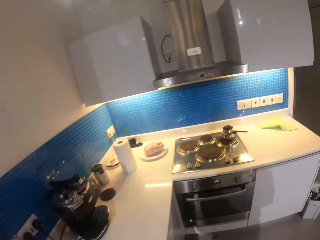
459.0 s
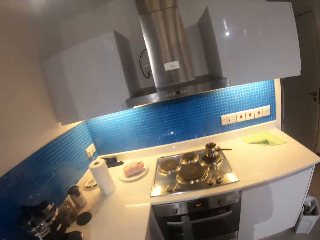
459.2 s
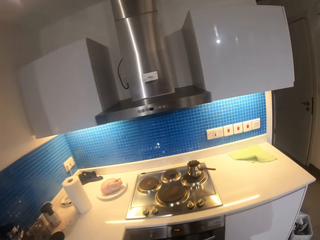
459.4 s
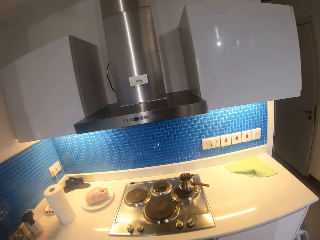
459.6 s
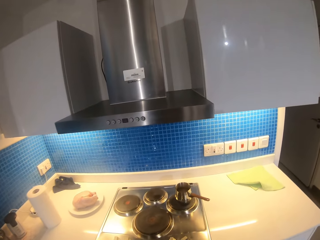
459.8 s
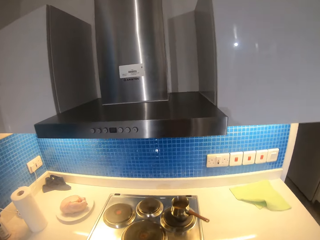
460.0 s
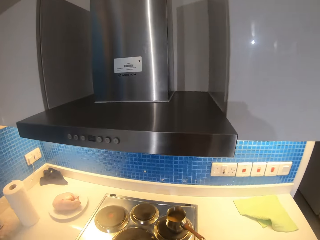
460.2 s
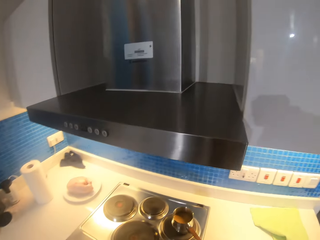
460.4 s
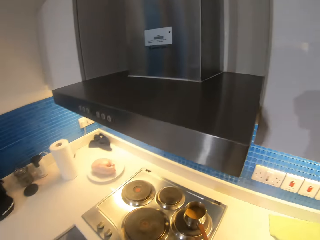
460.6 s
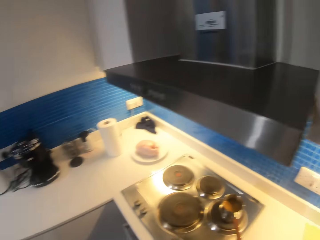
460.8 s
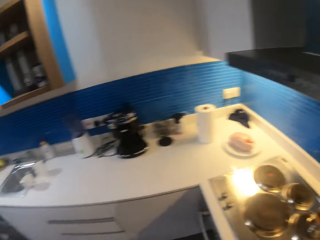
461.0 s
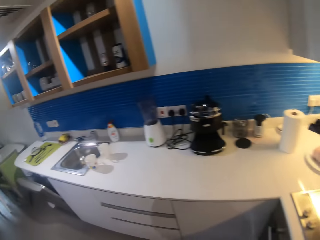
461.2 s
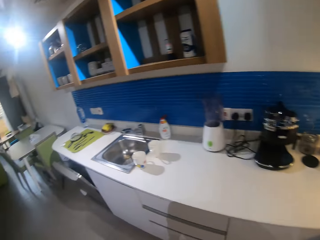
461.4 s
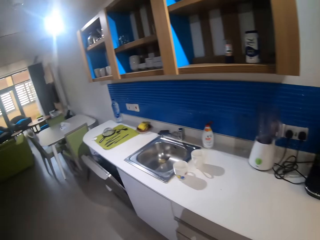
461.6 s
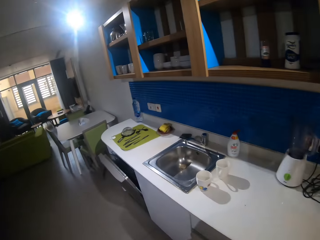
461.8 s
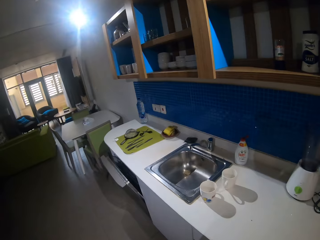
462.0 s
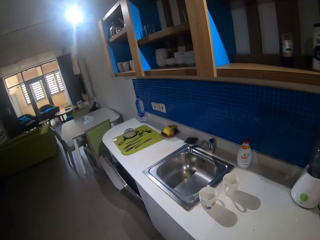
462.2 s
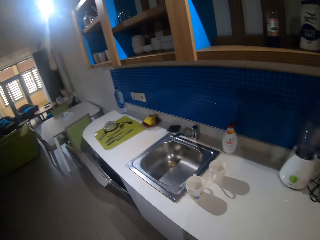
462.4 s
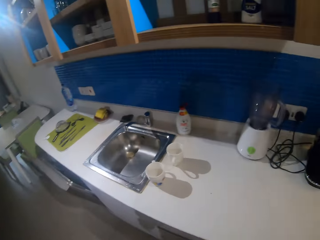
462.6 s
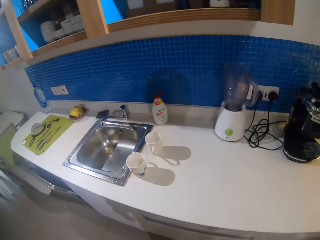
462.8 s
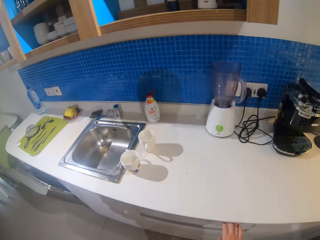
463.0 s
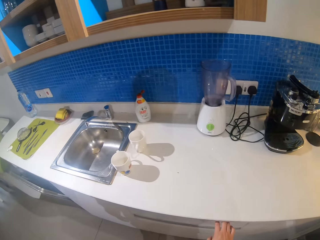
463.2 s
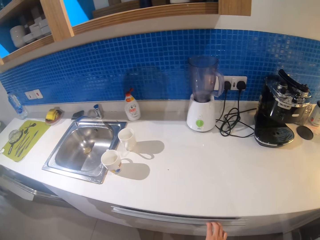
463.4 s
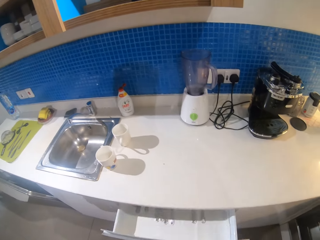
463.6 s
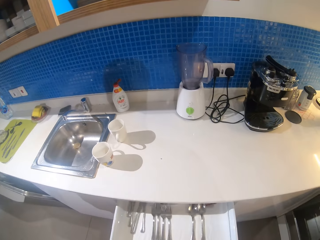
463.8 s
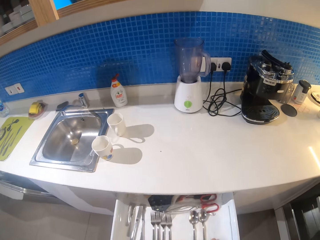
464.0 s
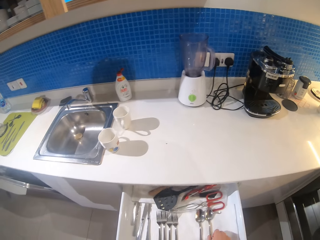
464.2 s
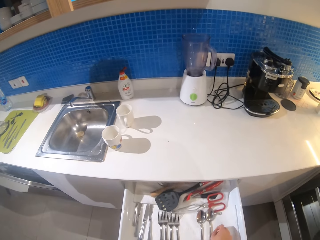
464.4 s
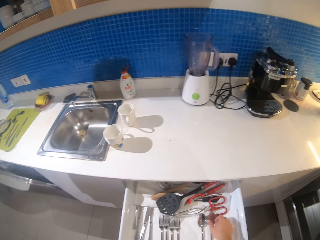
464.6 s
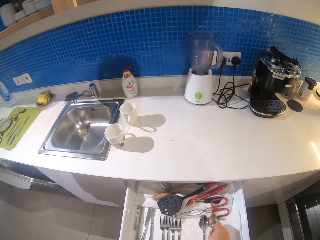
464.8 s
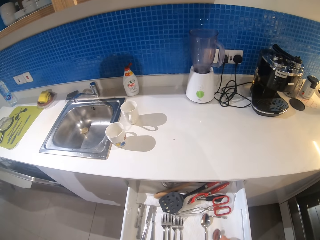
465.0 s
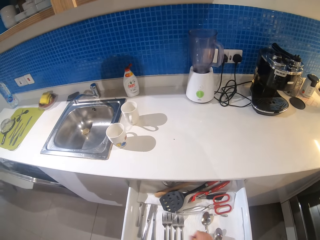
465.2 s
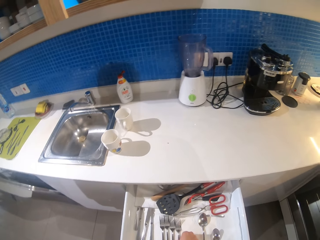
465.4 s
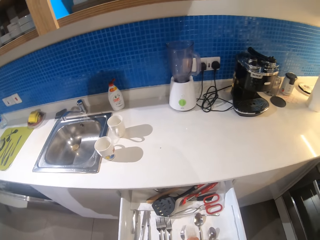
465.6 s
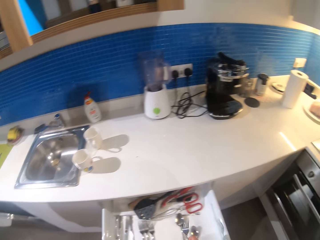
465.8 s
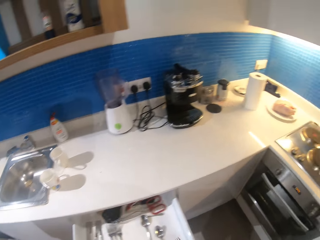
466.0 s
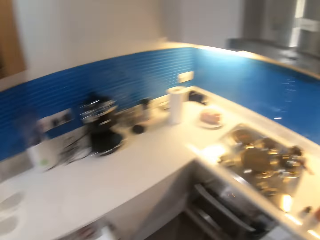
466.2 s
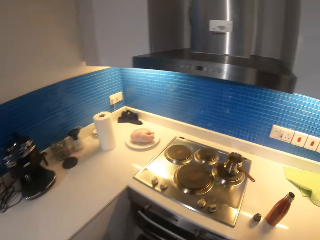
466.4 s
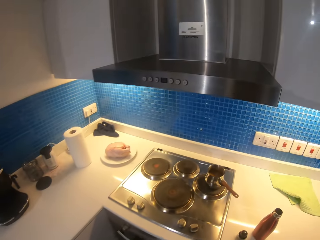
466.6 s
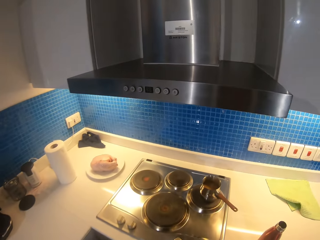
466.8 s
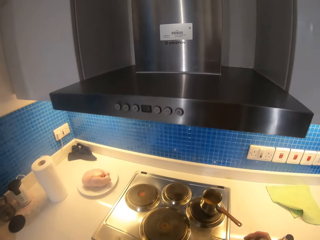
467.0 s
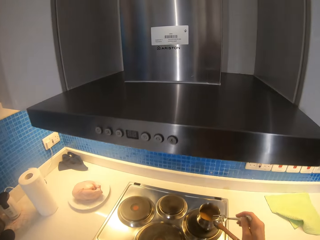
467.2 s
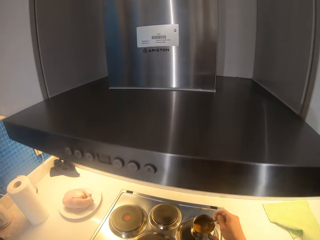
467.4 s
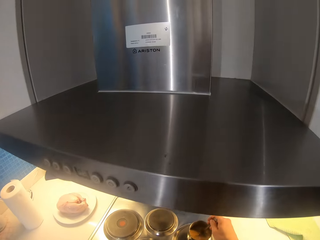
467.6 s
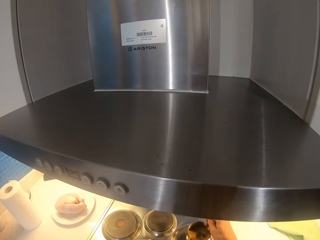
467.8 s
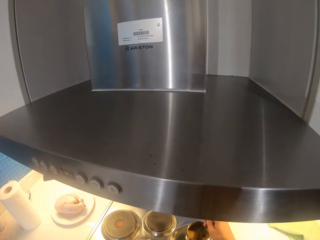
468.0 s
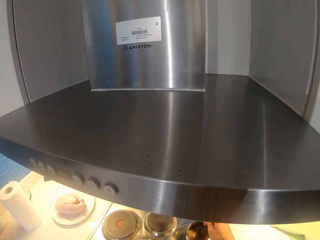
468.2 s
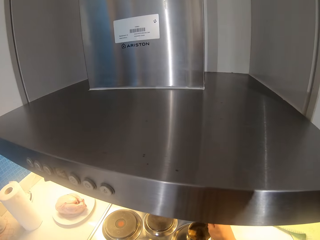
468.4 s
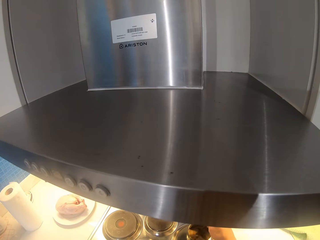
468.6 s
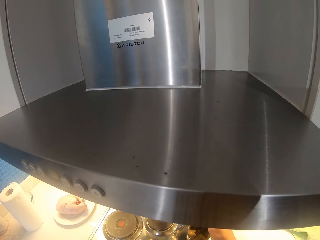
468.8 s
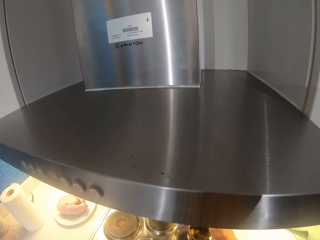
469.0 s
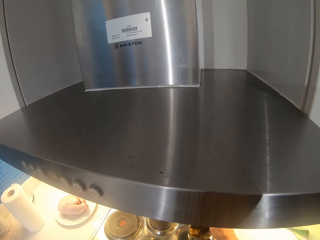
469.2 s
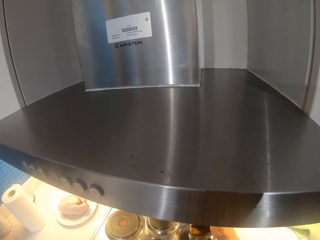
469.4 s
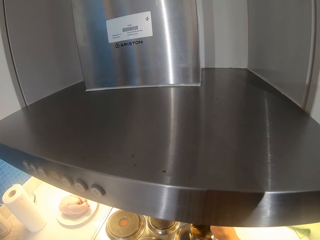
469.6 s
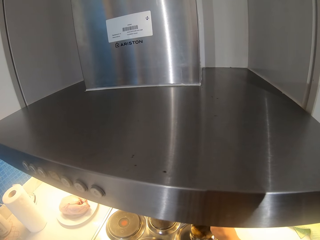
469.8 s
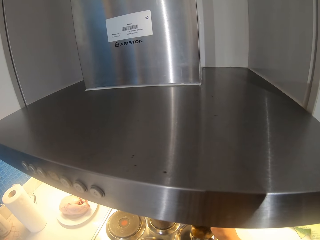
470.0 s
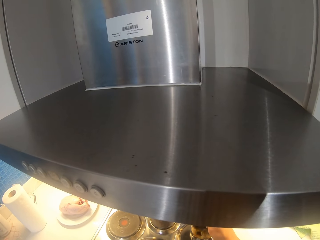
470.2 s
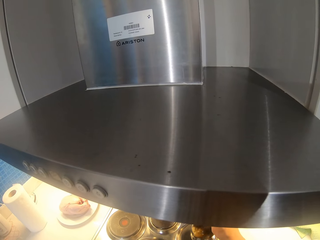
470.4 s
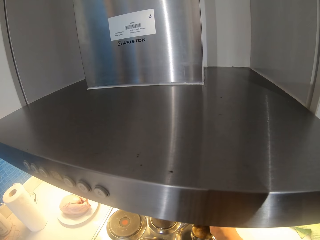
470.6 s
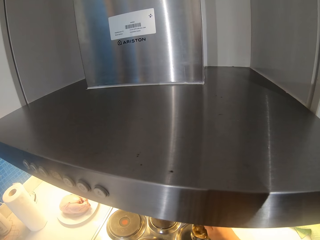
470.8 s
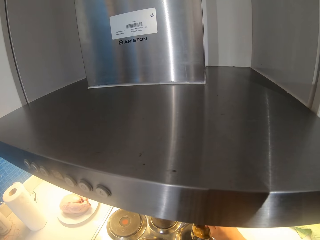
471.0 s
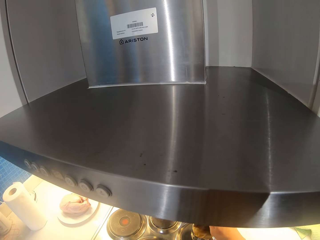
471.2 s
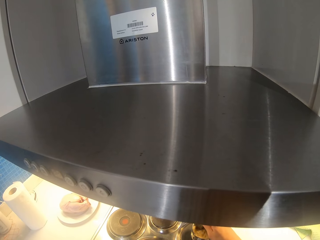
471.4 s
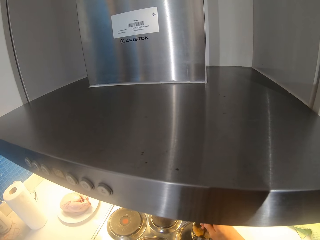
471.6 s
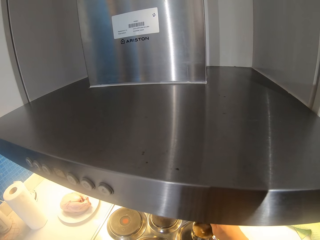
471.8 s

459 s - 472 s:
The camera wearer walks to the stove. They place the bottle on the counter top. They walk in a room. They open the drawer with the left hand. They pick up a spoon and drop the spoon. They pick up a fork from the drawer. They walk in a room. They stir in the tea.

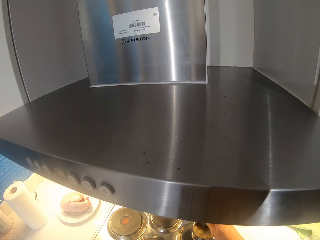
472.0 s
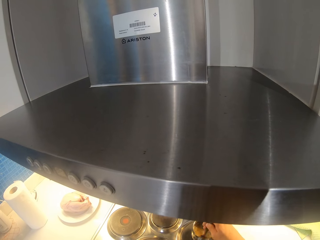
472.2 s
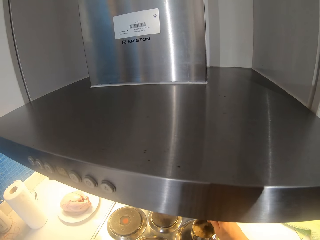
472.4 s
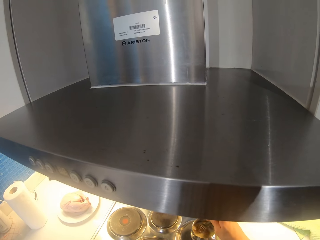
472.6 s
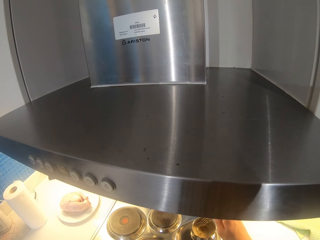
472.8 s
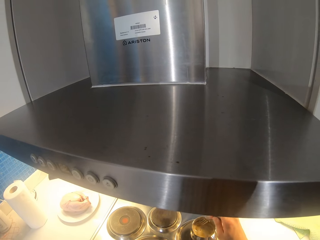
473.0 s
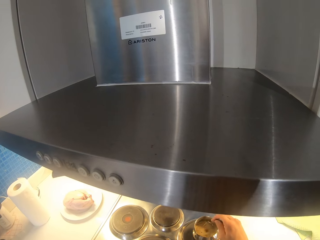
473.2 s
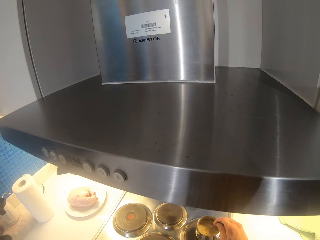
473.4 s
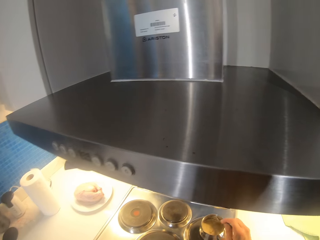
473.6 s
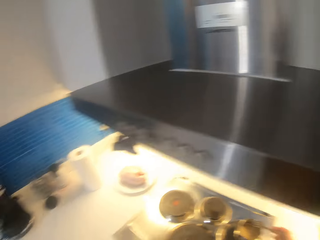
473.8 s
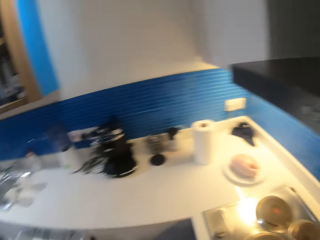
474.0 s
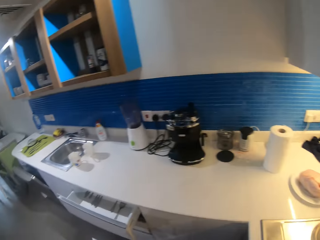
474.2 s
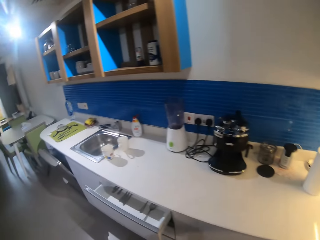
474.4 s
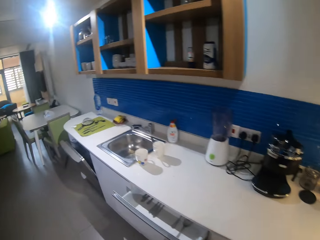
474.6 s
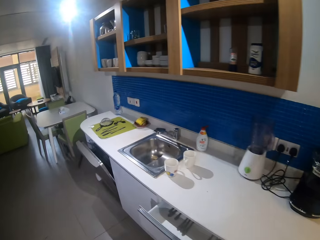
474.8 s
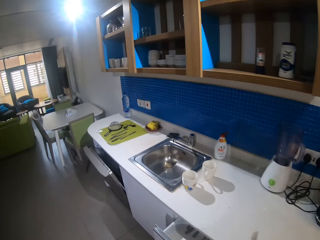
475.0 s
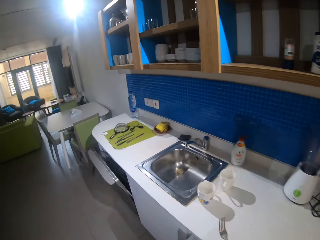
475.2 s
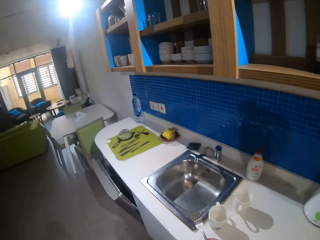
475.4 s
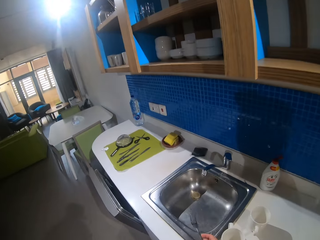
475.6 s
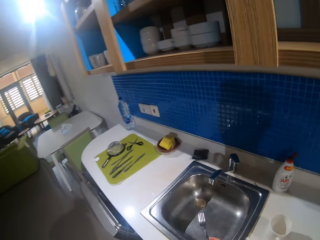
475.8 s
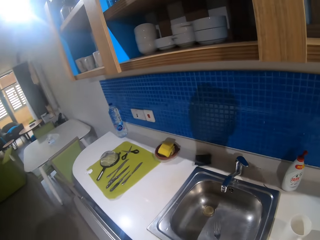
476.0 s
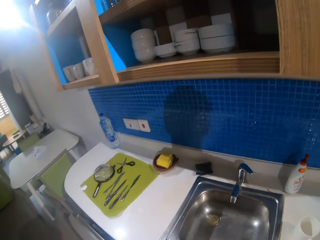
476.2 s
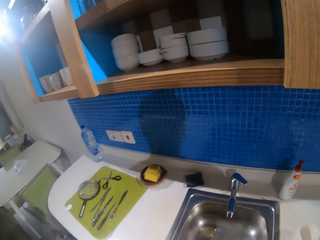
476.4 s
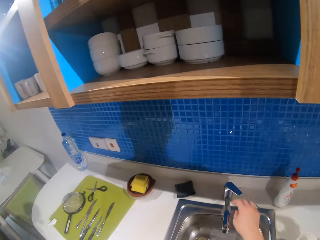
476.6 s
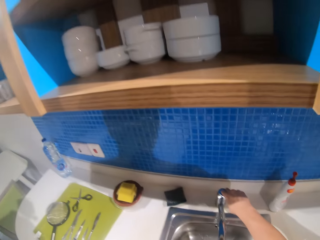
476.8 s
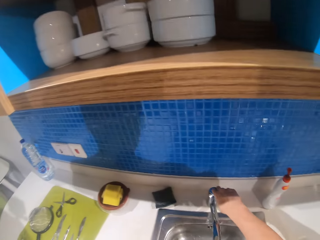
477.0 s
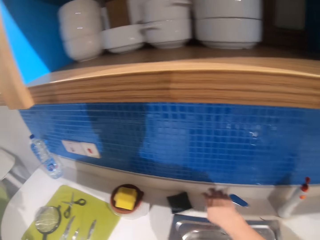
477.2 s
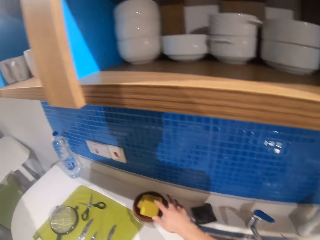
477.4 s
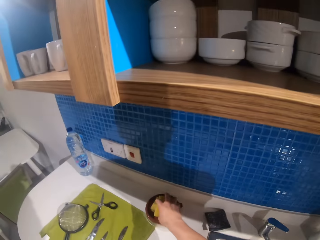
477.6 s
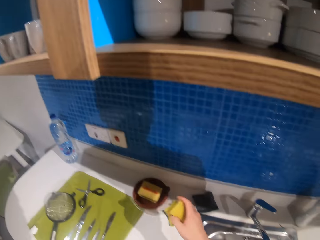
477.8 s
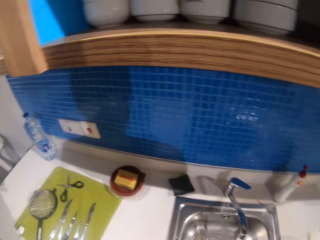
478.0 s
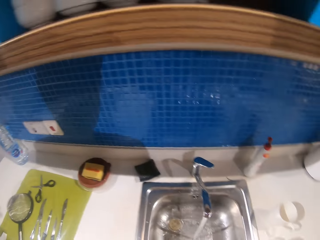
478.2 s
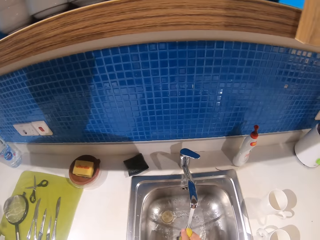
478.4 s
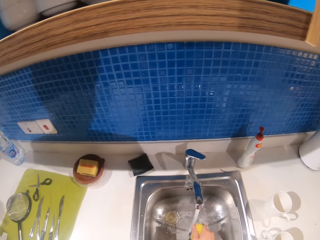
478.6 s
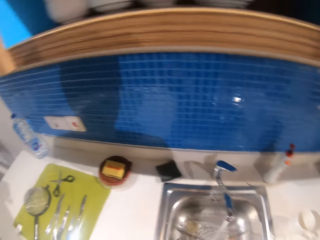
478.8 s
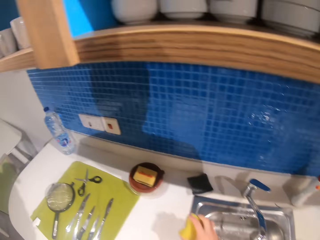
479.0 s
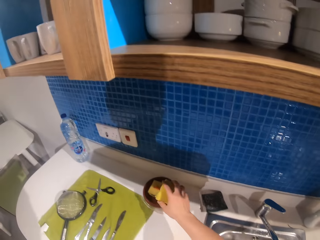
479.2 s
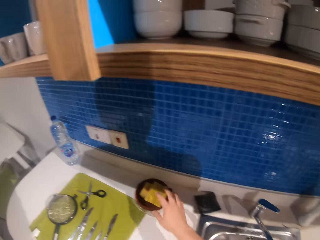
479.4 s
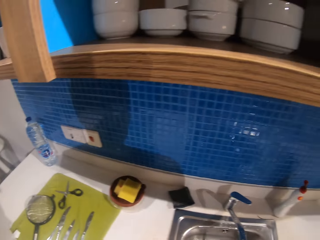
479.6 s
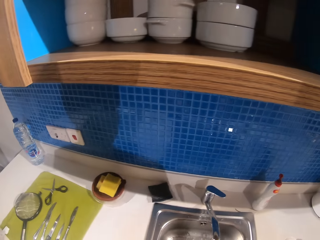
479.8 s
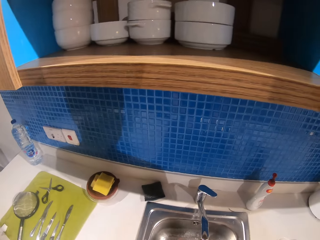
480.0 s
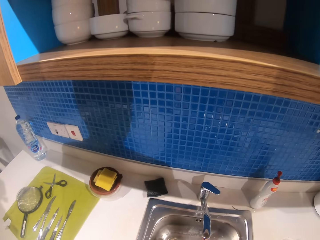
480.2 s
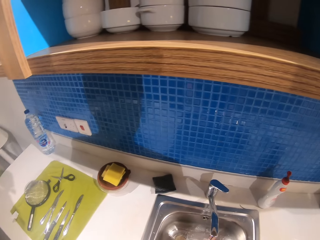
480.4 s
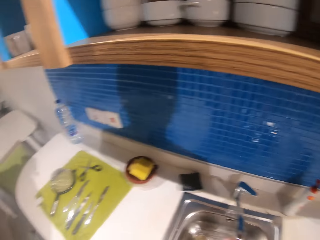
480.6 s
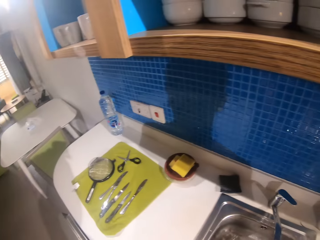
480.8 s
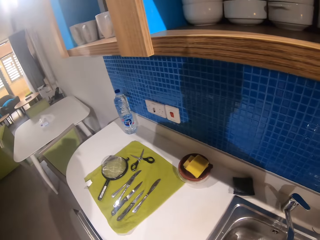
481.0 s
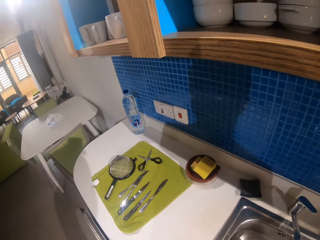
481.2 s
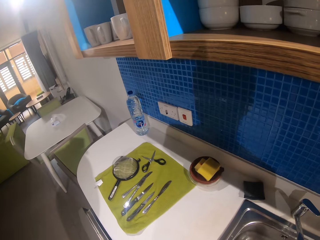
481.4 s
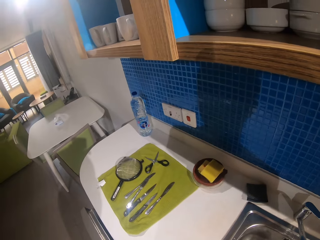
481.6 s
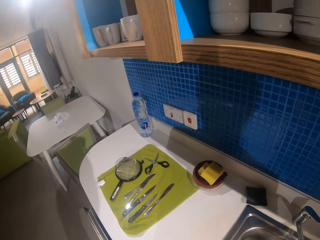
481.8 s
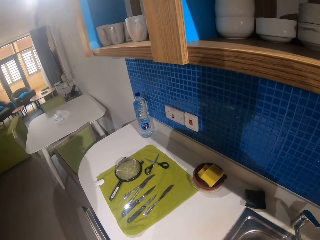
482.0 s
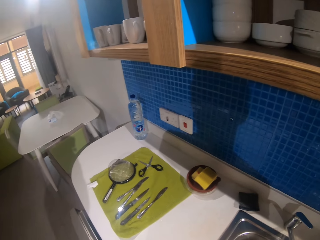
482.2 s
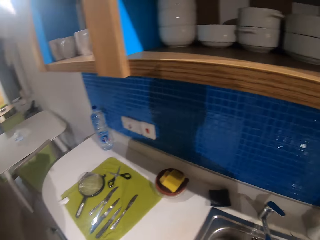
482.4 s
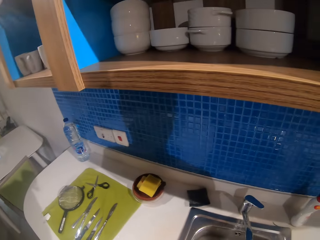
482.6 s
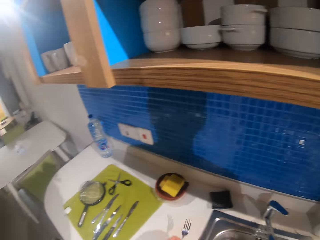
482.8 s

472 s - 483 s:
The camera wearer walks to the sink. They open the tap. They pick up the sponge from the sink side. They wash the fork. They return the sponge to the side of the sink. They rinse the fork. They wash the fork.
